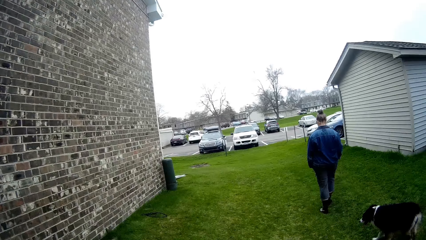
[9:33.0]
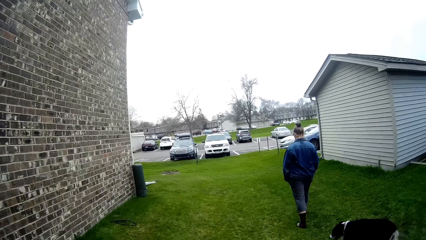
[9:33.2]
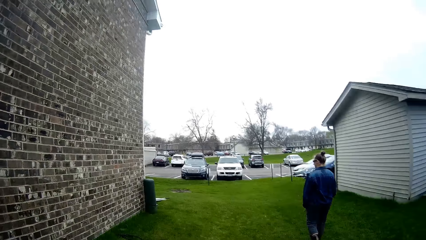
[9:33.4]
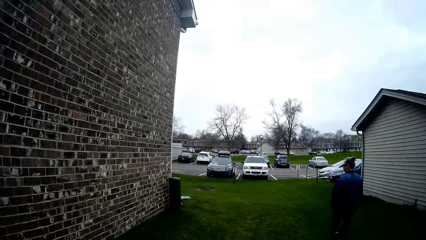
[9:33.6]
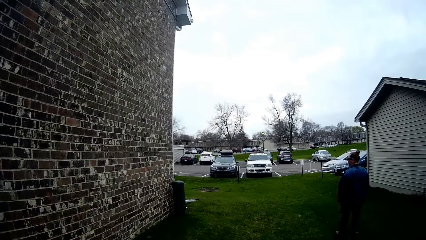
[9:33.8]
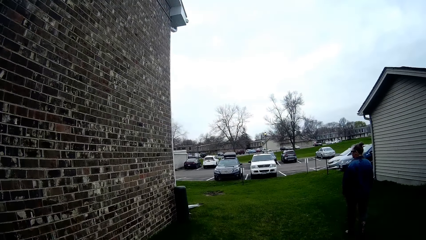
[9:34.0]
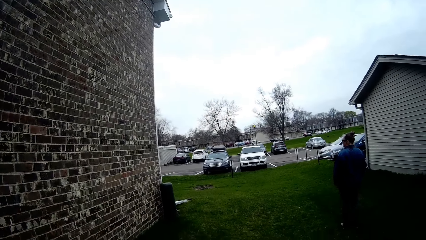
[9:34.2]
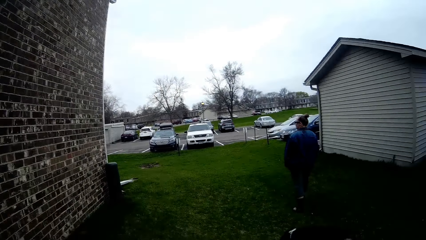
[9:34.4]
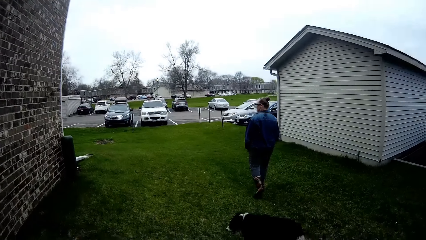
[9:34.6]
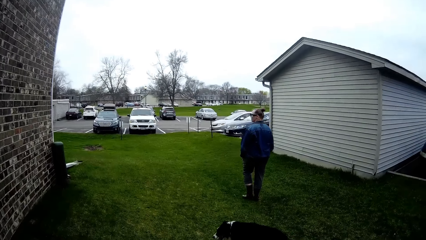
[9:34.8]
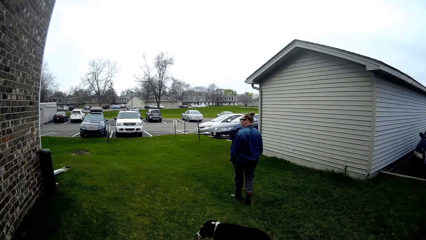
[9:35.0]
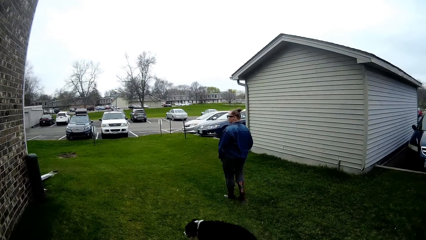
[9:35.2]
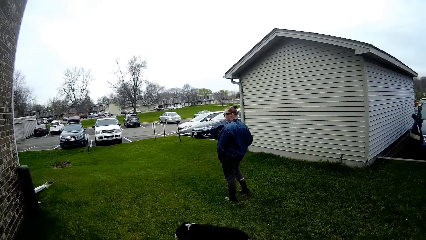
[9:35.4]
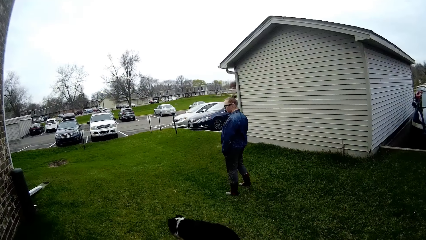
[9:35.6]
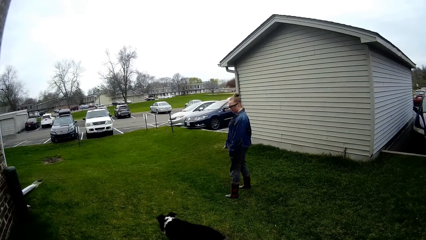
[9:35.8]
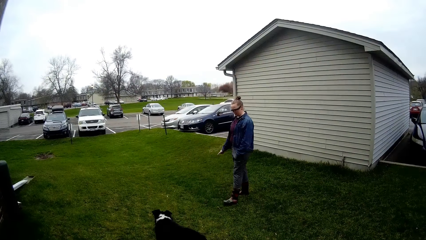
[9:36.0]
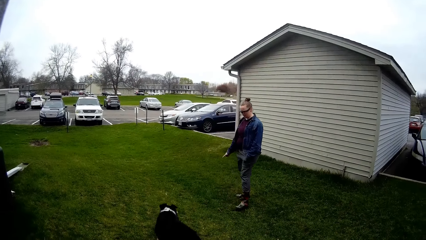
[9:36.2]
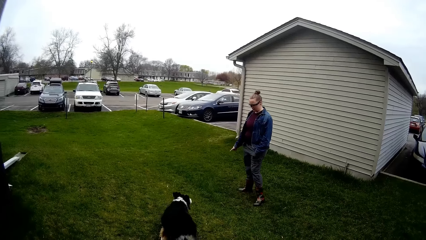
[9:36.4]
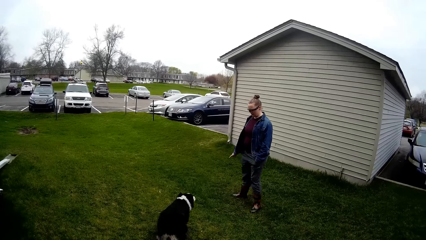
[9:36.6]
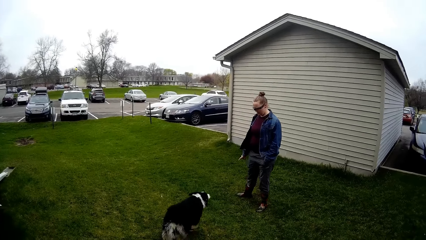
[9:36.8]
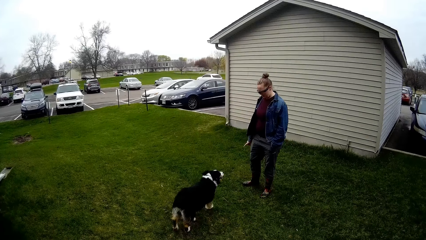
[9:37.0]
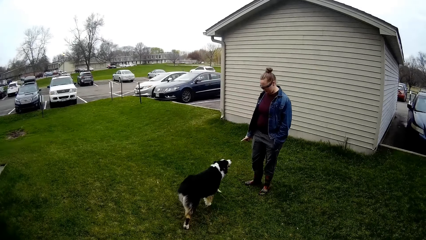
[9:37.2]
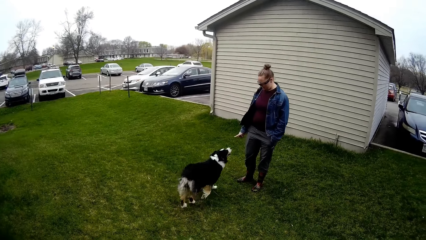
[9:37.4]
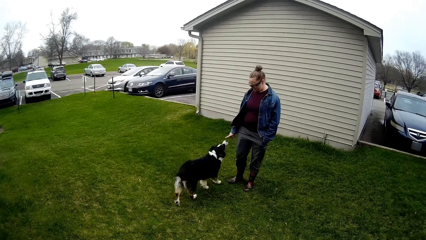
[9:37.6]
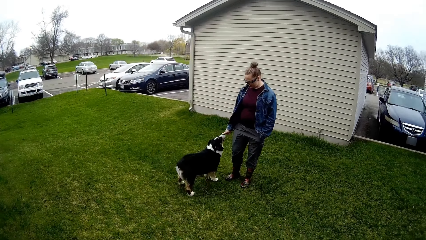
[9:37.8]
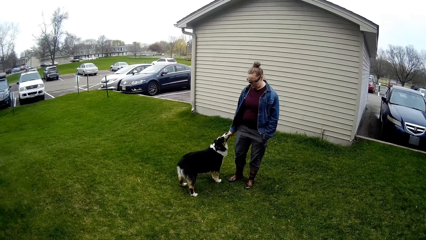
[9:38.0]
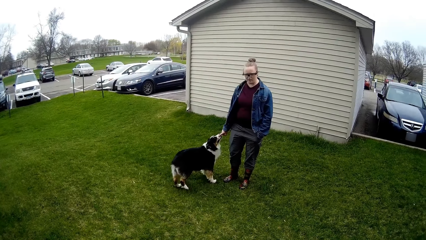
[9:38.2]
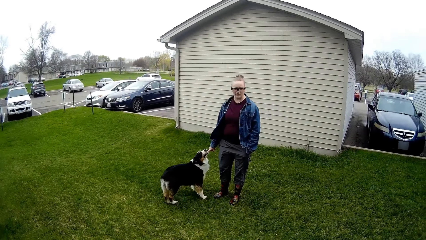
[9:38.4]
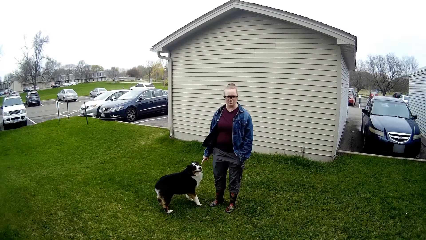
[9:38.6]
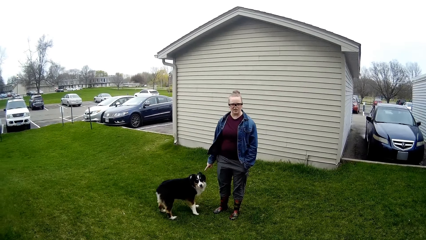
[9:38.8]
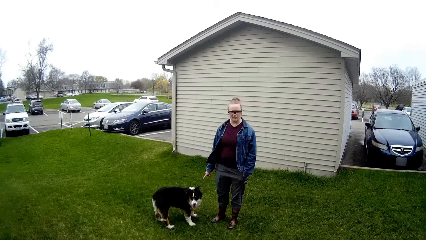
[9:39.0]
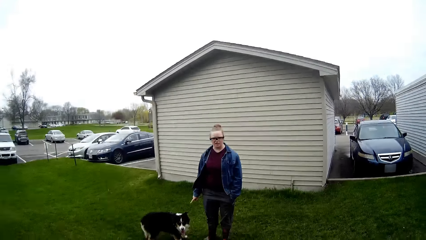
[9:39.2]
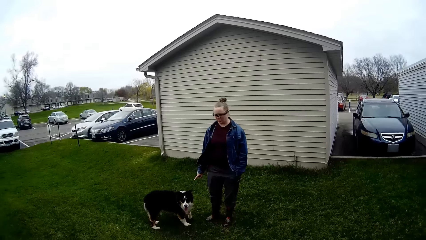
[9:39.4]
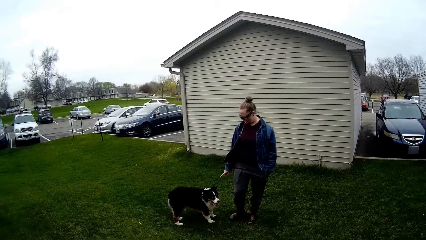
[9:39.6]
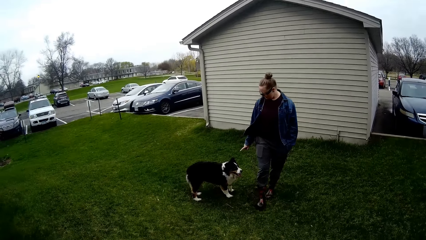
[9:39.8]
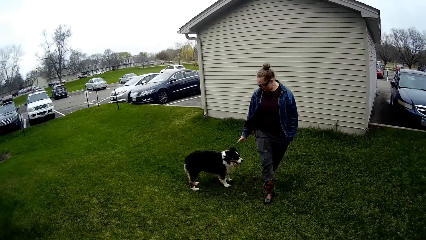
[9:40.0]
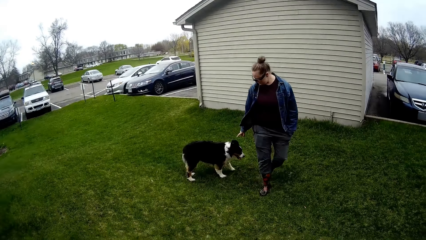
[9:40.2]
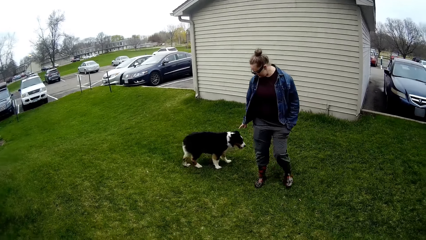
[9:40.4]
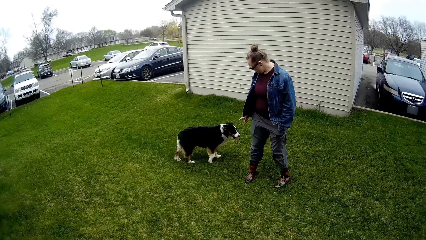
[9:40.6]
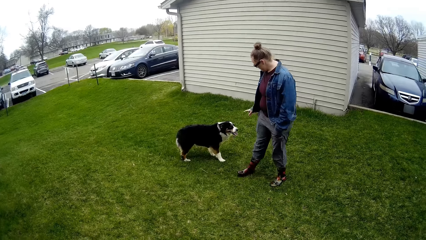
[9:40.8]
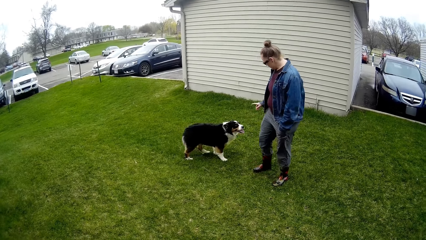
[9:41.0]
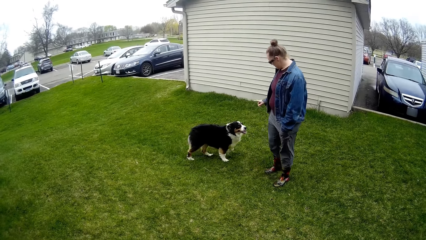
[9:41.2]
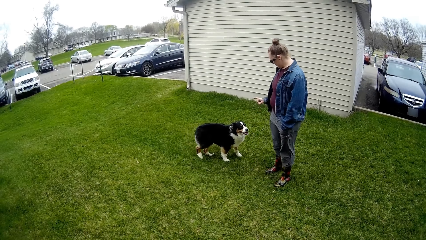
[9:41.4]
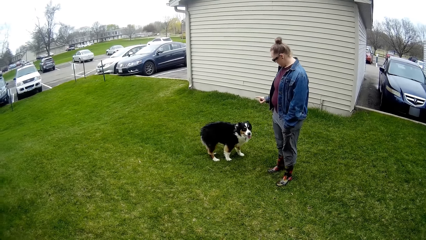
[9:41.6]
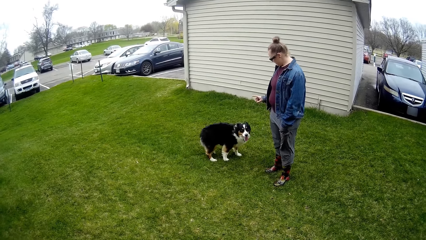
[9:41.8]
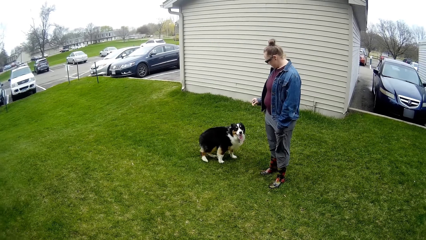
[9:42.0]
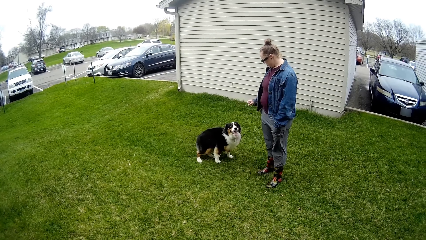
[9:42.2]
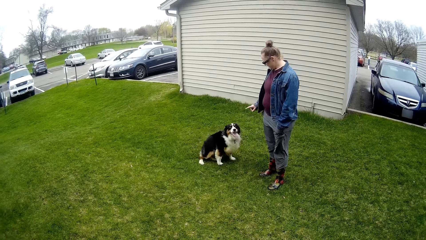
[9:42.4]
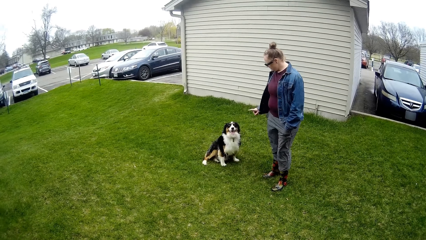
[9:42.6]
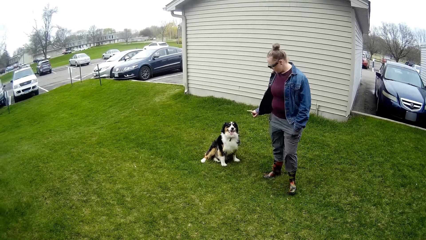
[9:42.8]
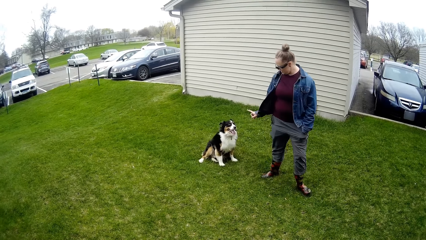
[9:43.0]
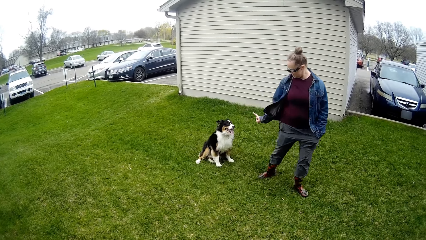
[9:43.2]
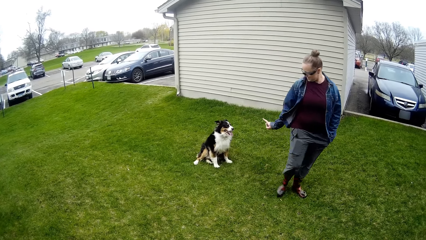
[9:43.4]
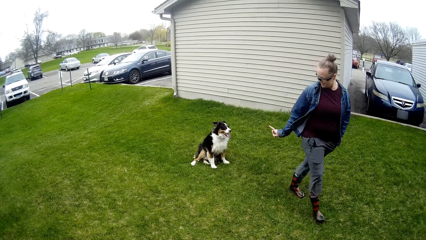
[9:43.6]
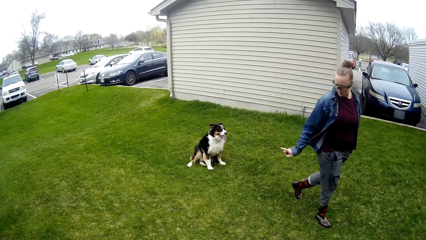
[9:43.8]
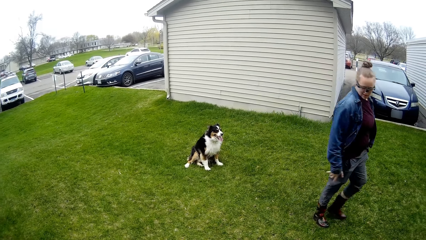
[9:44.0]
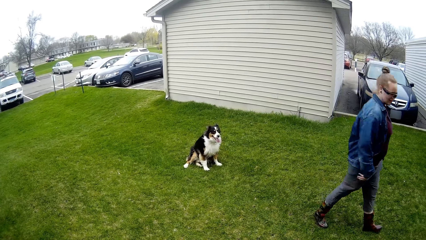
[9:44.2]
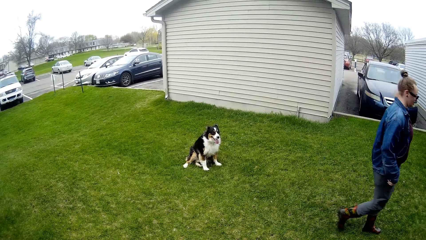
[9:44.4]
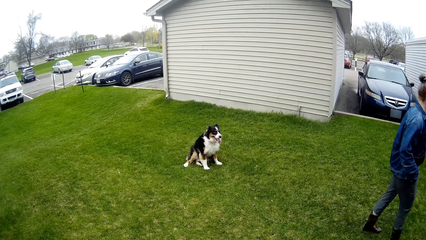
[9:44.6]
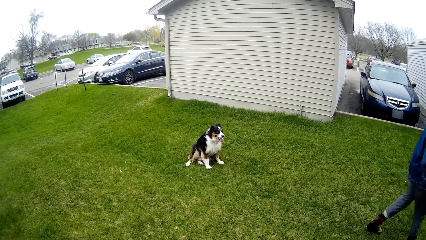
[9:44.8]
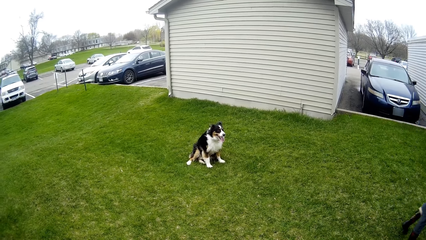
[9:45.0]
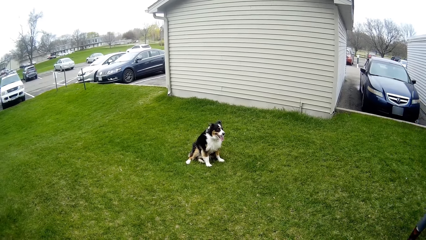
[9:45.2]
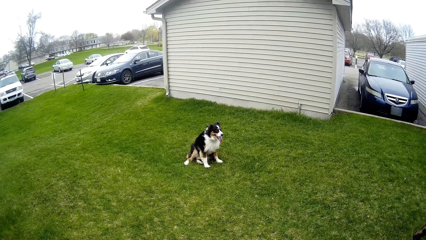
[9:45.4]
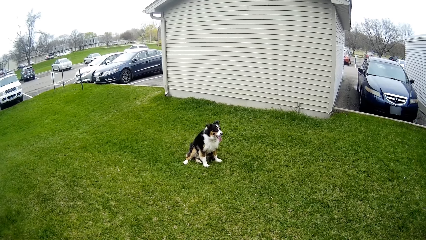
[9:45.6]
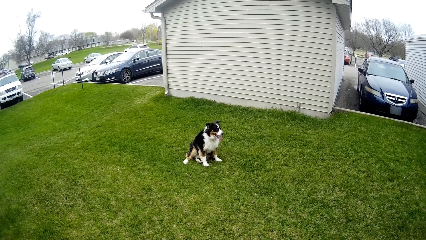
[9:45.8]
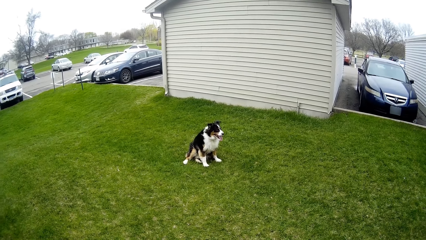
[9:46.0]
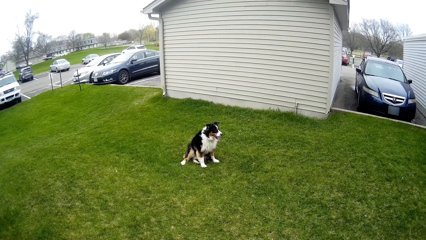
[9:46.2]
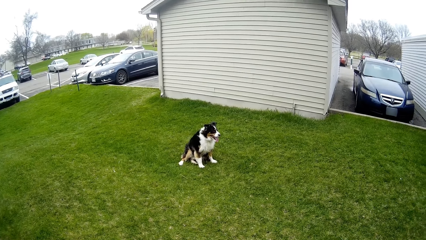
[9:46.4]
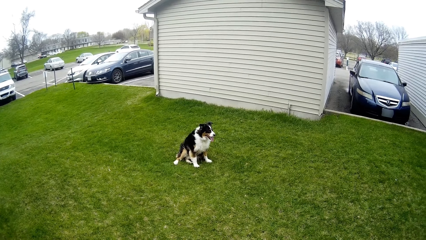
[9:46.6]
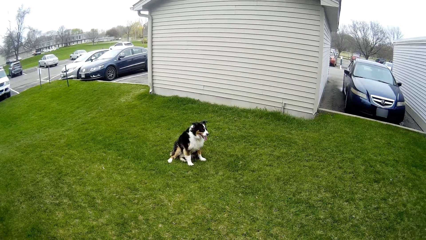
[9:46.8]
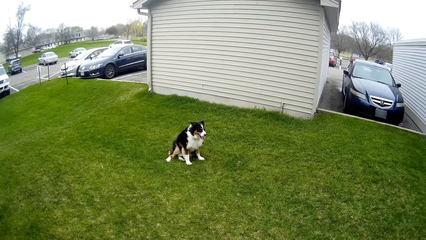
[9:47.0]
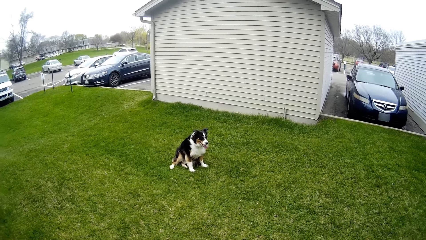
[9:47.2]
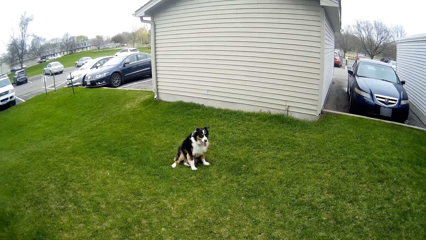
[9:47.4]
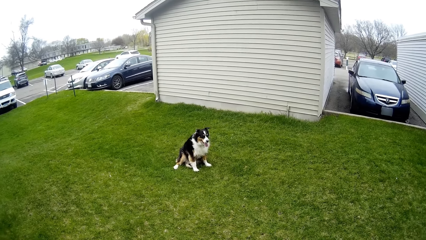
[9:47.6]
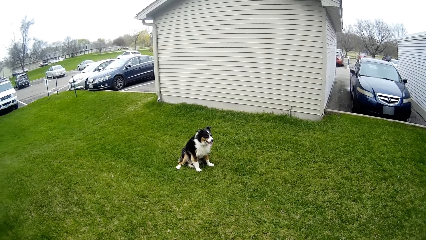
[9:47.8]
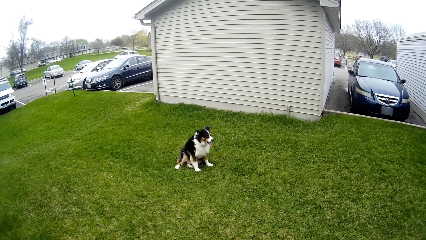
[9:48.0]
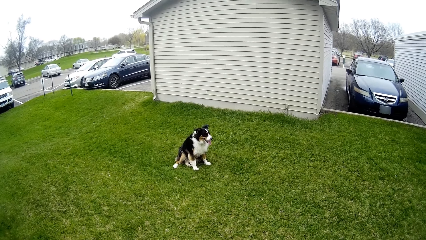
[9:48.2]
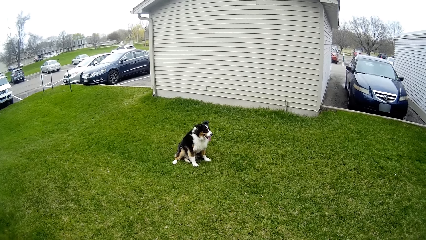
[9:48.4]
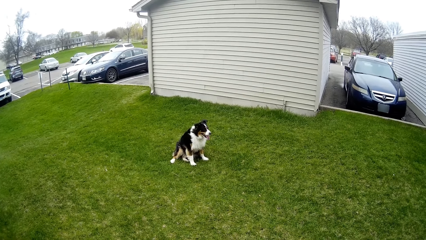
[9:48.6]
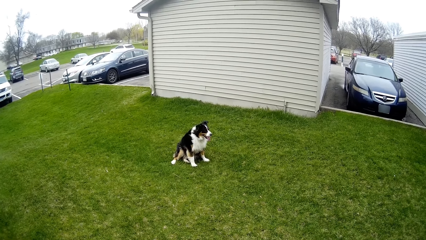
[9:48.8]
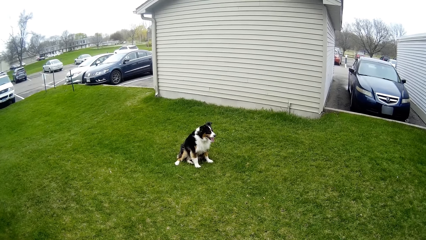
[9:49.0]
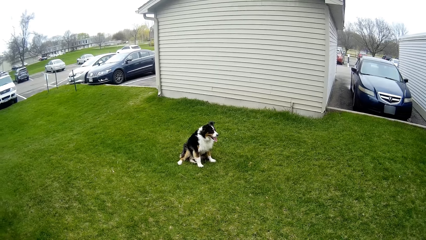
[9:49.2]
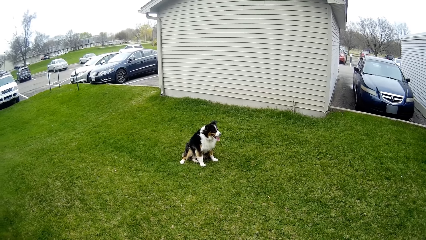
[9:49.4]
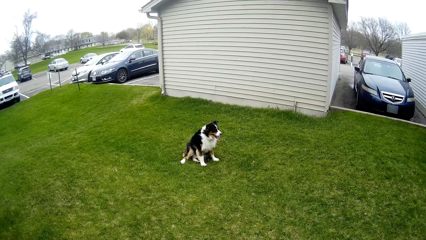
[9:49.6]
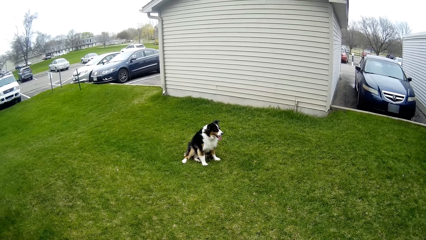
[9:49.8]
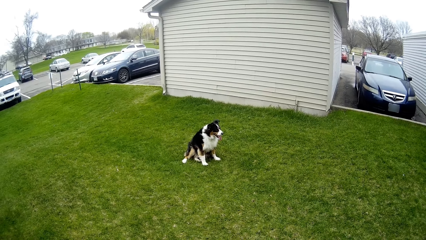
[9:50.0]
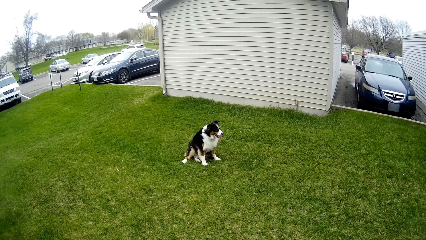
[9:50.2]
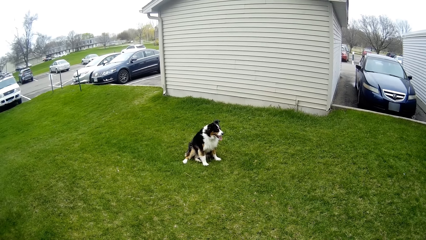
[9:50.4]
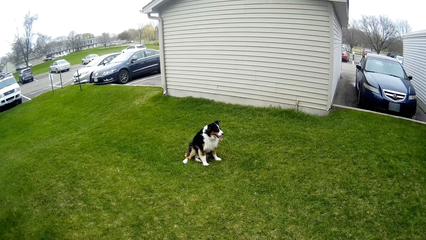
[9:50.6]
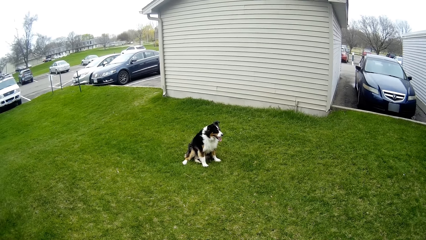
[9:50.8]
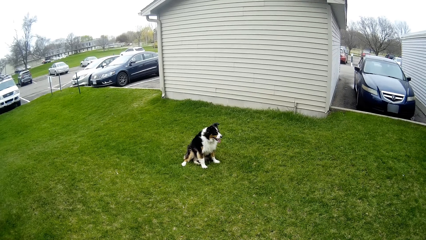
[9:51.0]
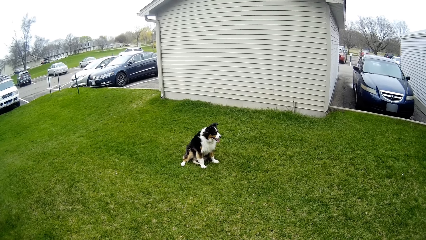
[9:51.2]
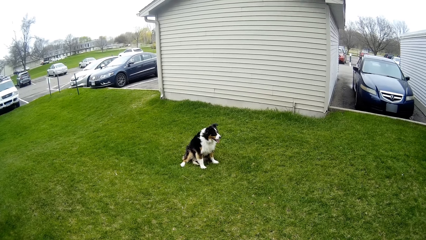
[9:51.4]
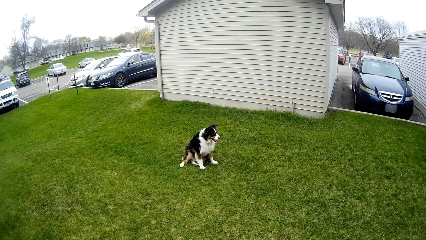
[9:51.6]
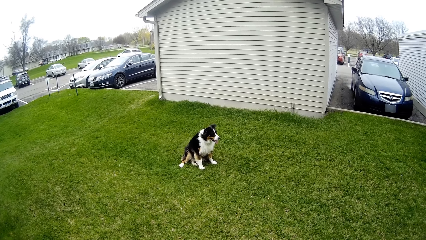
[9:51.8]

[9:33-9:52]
A dog walks towards the woman. The woman touches the dog with her right hand. The woman walks. The camera wearer looks at the dog.
